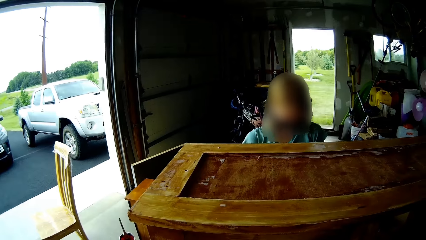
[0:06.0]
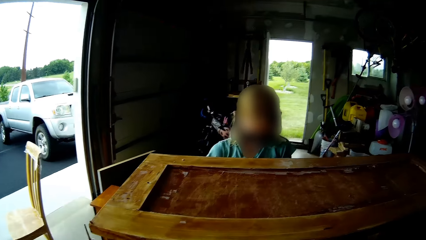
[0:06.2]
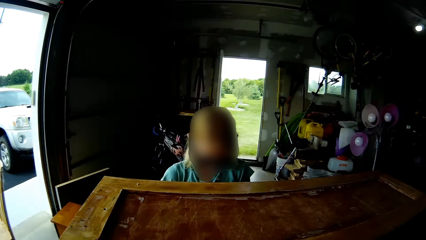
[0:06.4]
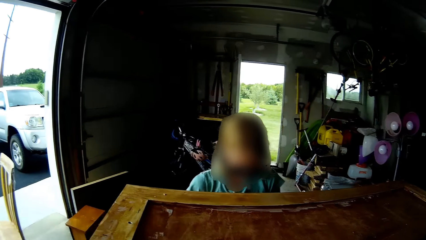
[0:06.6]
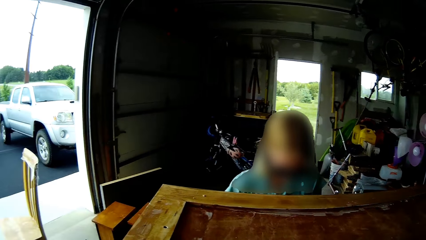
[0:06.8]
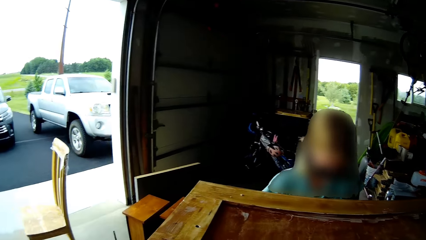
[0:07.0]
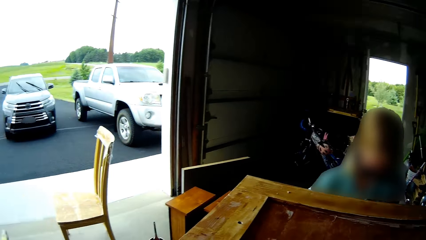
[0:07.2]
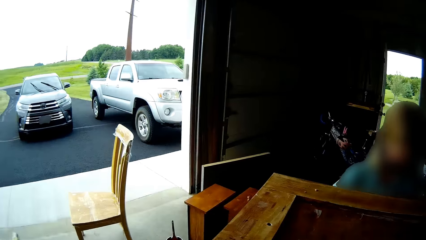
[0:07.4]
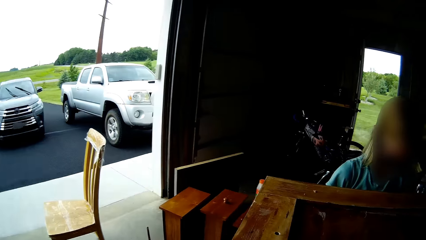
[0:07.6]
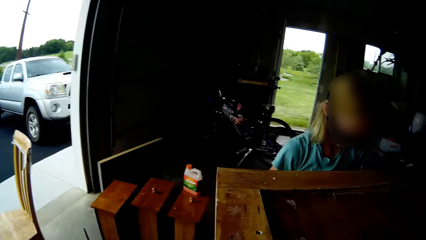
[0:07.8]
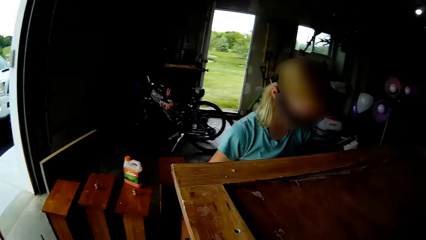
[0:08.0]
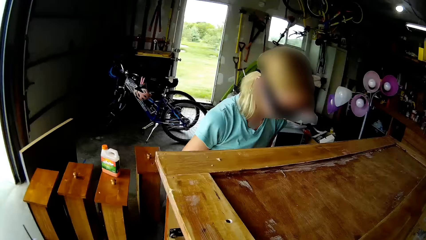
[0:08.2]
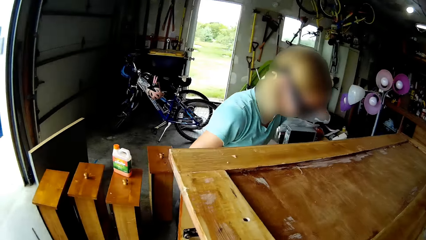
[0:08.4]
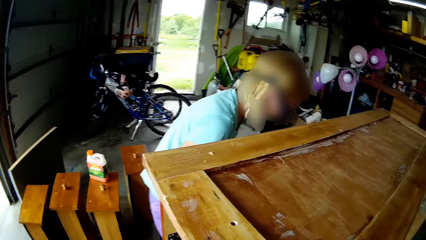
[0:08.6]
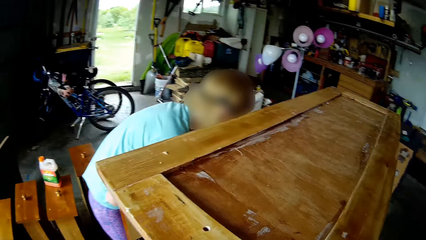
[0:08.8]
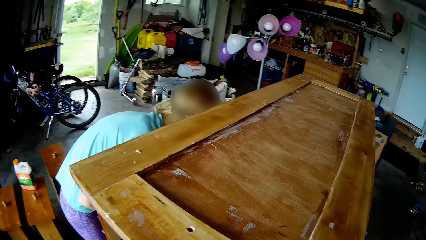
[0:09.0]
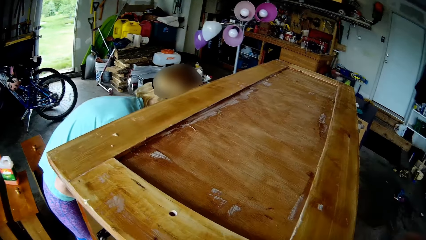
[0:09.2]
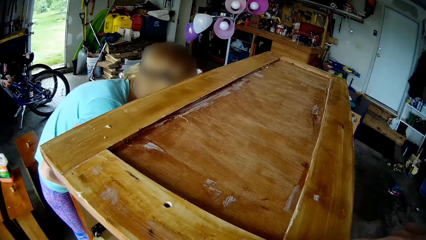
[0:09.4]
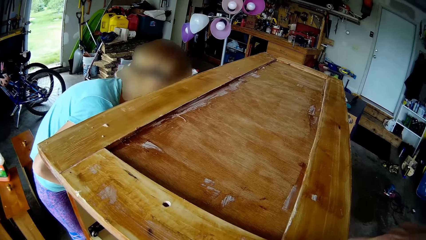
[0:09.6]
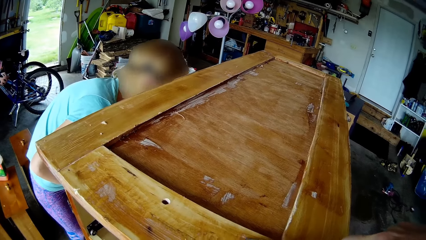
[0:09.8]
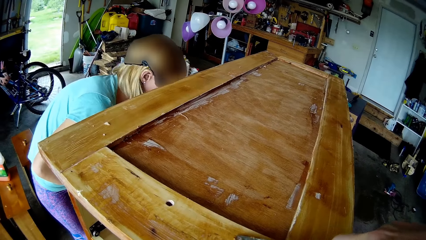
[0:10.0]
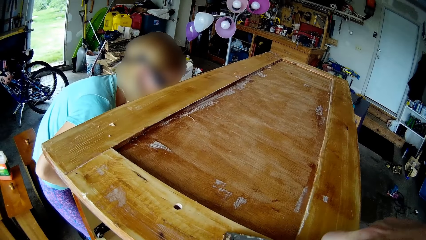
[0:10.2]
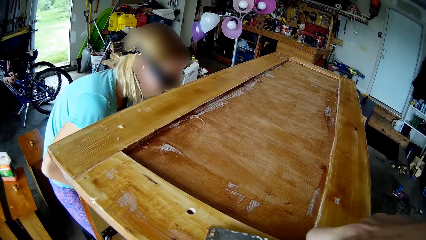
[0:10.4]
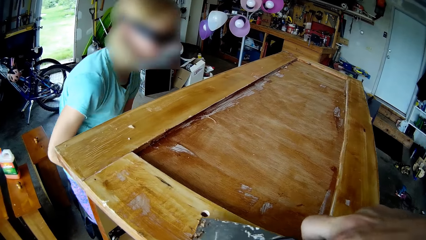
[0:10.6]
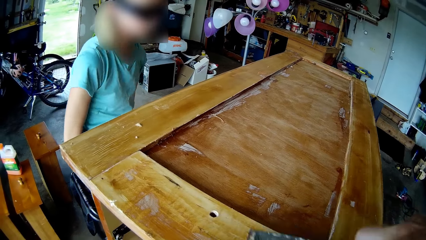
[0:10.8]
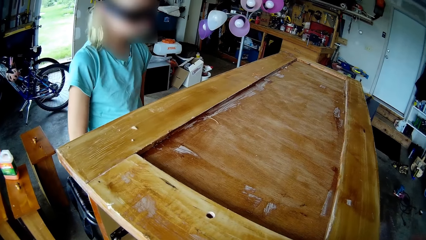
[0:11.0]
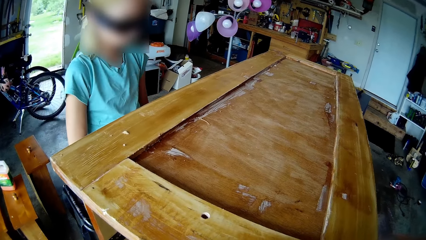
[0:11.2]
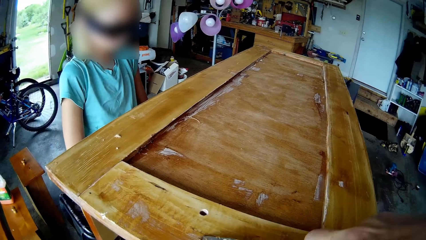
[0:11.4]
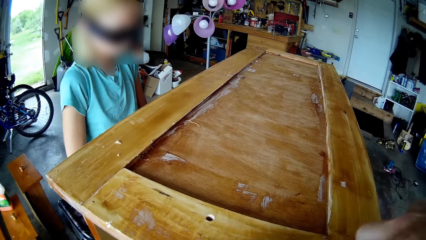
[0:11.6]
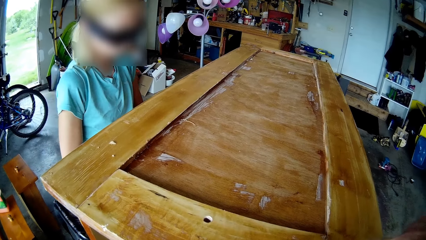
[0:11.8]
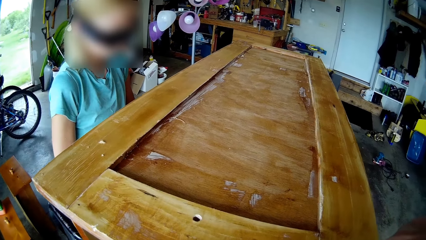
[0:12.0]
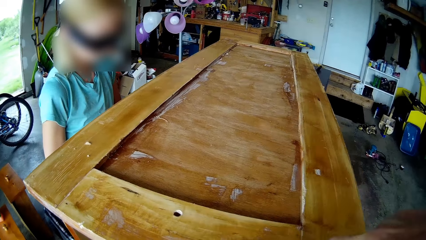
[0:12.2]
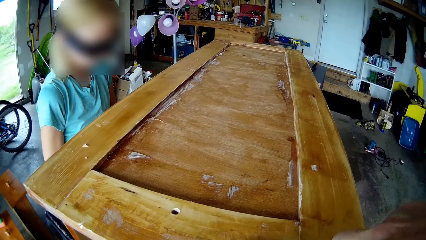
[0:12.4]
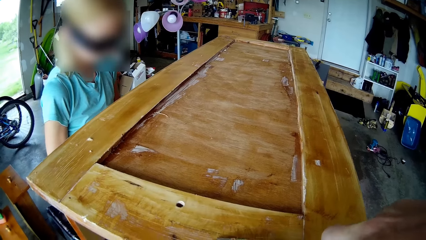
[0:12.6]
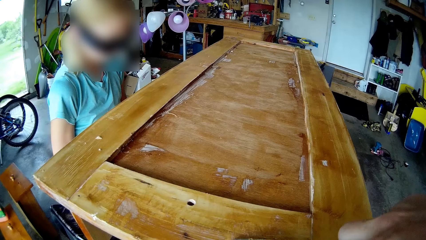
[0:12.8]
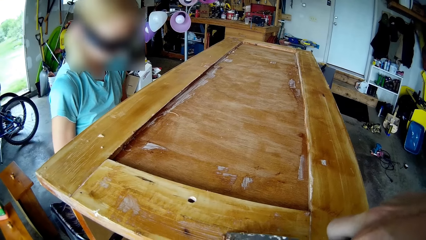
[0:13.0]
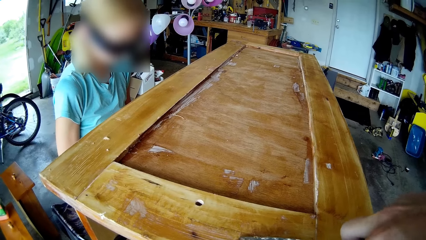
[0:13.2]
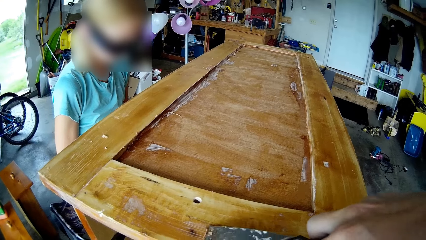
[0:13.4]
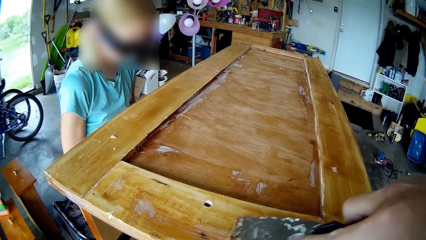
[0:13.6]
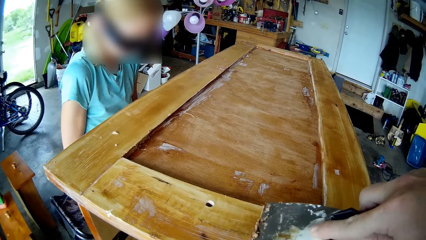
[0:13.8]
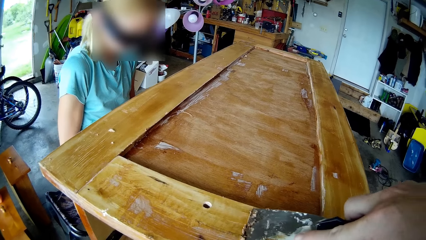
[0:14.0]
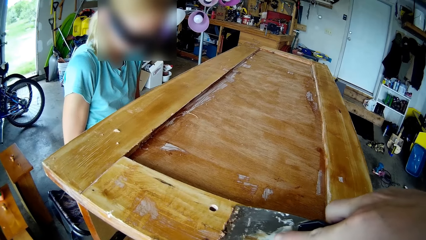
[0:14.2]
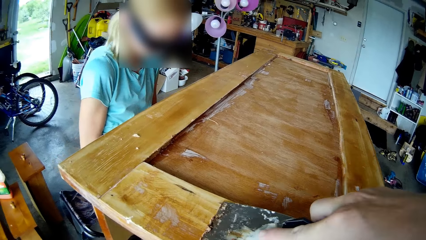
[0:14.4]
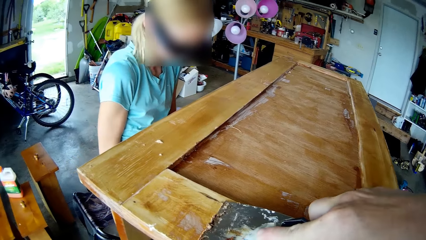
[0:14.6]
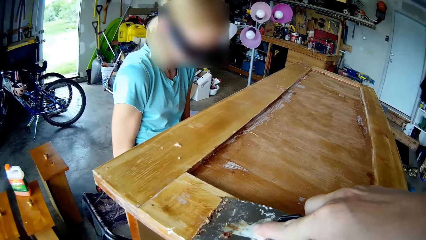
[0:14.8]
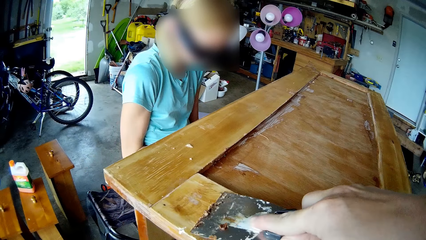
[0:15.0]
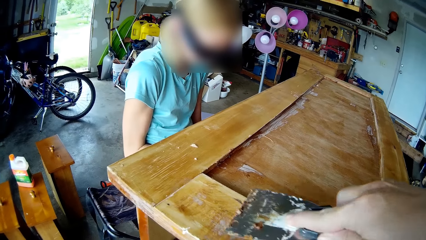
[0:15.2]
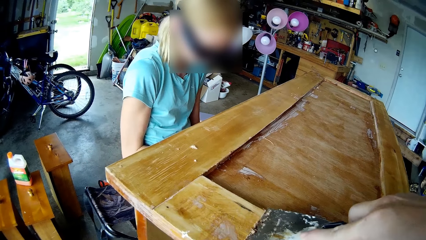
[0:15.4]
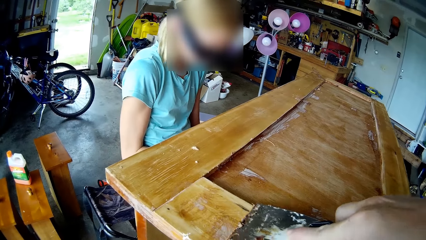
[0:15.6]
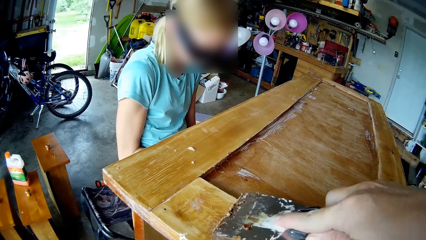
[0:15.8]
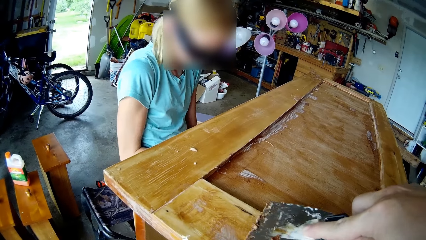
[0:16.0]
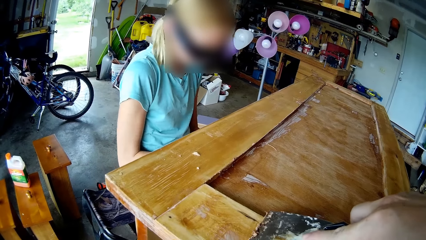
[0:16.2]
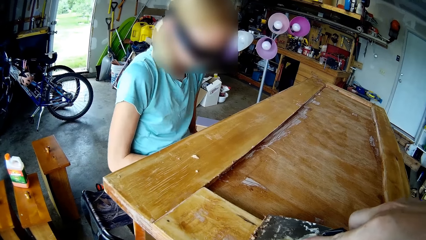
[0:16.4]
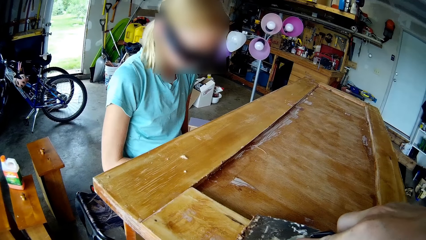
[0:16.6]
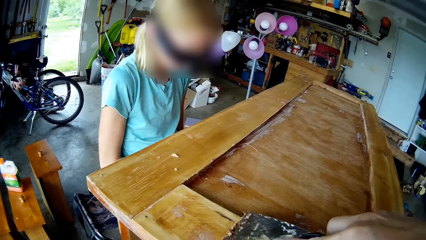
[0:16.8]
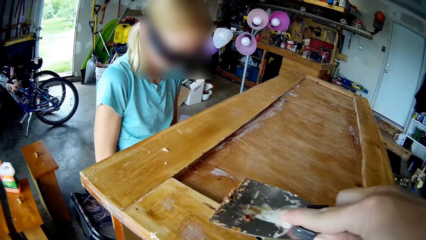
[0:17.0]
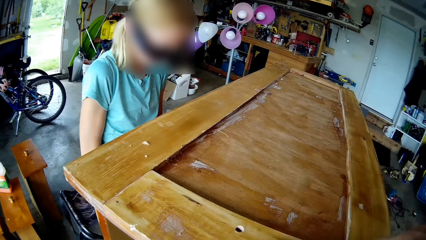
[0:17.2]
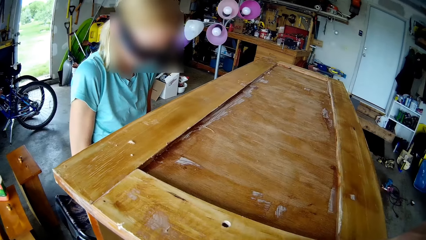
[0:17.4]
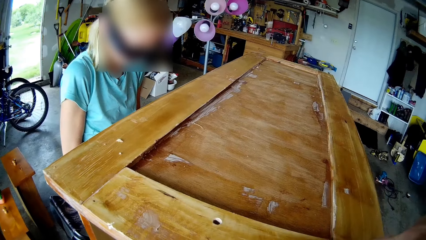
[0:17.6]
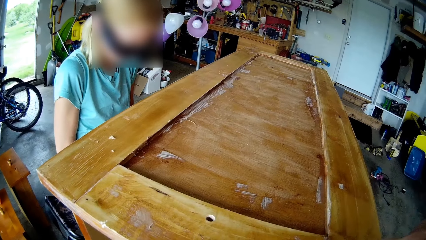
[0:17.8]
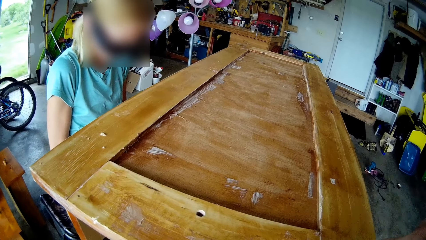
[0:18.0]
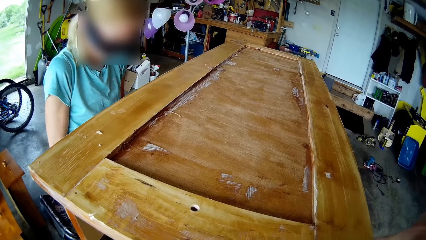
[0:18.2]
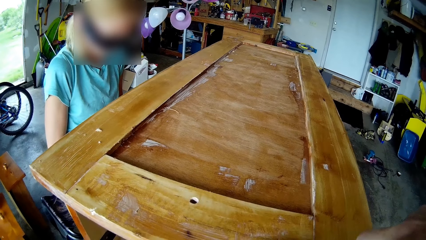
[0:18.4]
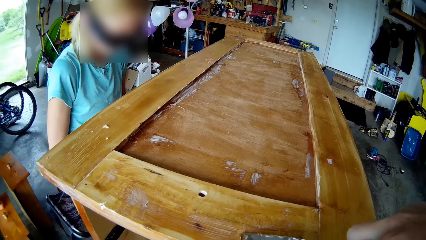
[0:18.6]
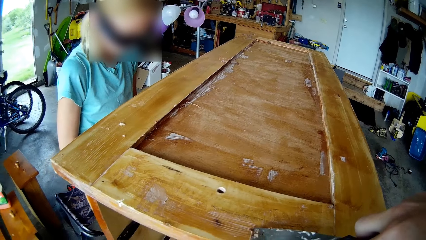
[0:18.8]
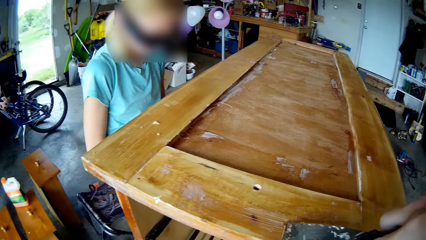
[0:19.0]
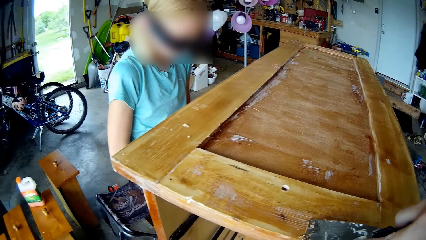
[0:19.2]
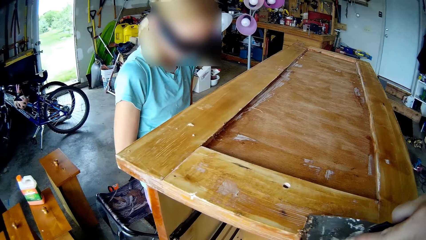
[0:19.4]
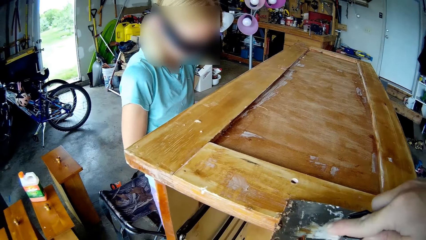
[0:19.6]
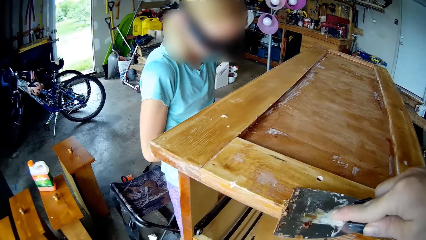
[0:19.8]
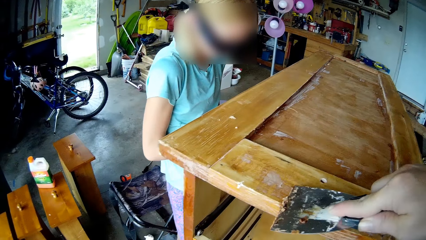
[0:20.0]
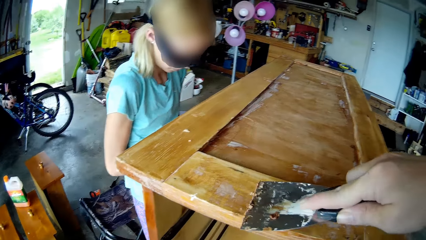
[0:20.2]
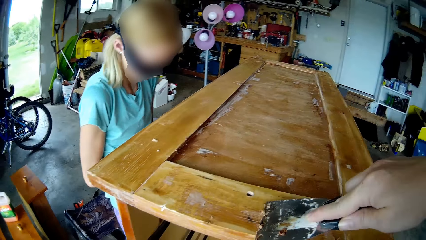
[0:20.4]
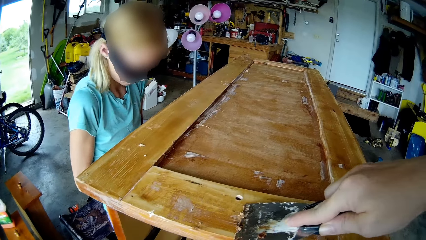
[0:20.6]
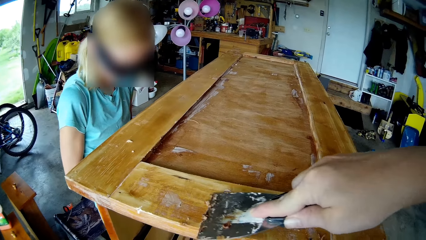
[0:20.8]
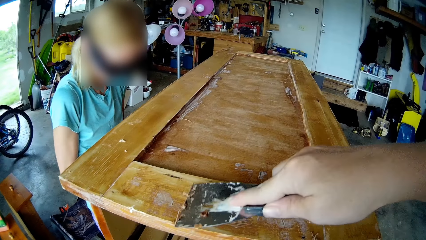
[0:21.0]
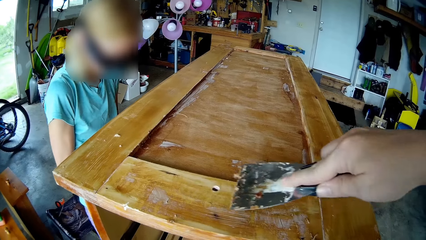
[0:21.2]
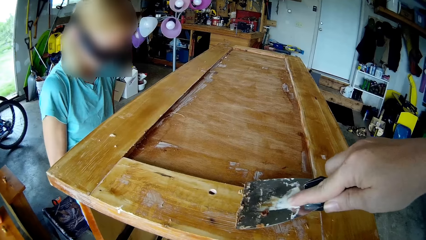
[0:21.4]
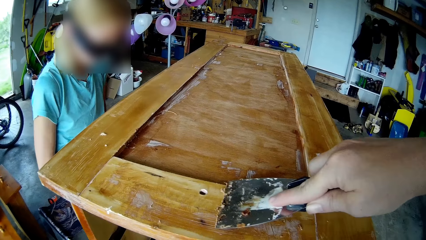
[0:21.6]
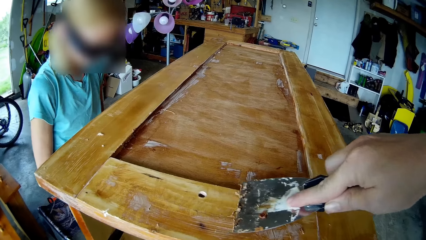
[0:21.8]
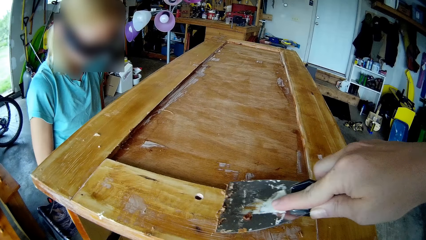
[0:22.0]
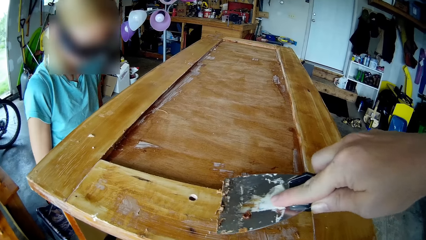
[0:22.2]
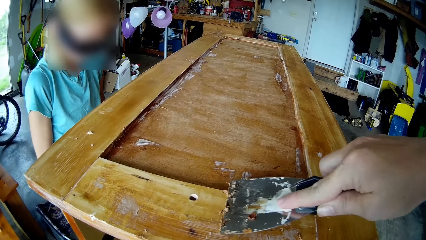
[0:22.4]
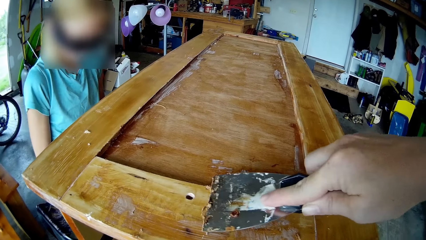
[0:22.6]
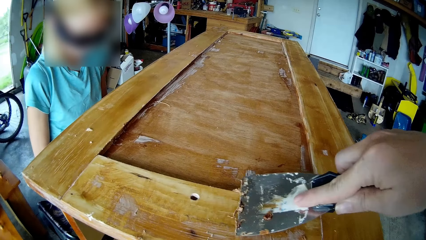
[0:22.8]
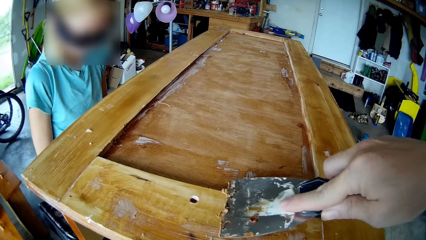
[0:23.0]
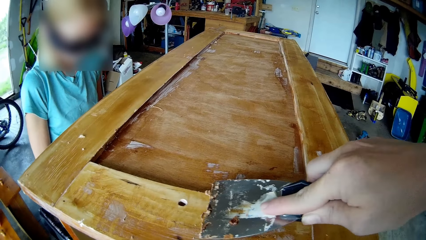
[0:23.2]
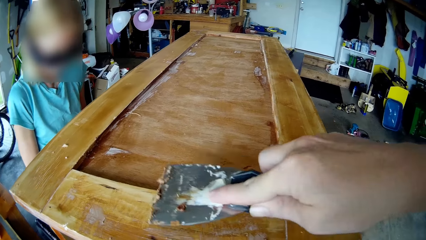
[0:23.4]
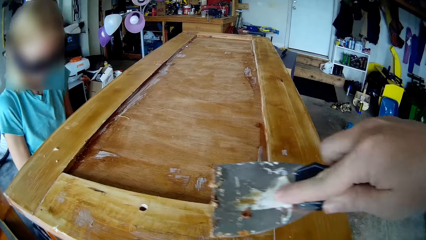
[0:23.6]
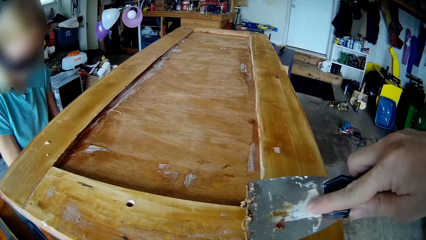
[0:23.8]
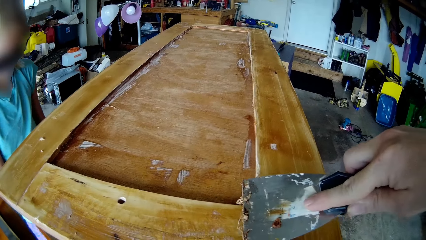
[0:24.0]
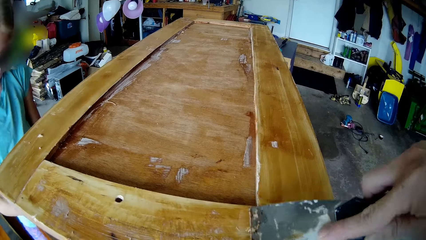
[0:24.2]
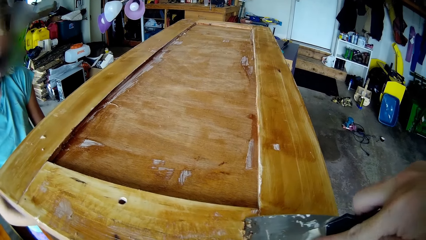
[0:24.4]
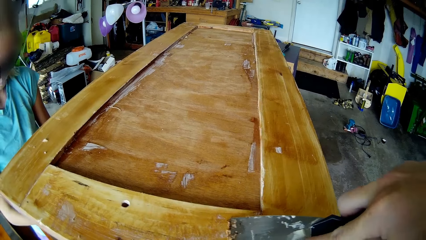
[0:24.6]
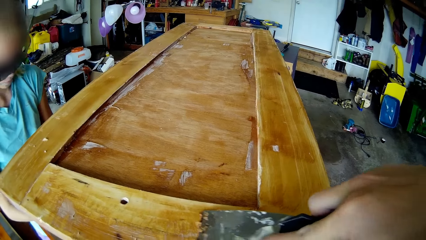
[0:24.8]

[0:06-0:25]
The camera wearer walks to the left. A person looks in a cupboard and bends near the cupboard. The camera wearer turns. The person stands up. The camera wearer scrubs out paint from the cupboard. They scrub out paint from the cupboard with a scraper. The person looks in the cupboard. The camera wearer scrubs out paint from the cupboard with a scraper. The person works.
